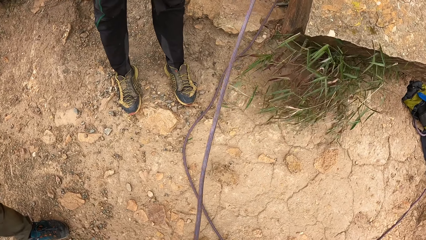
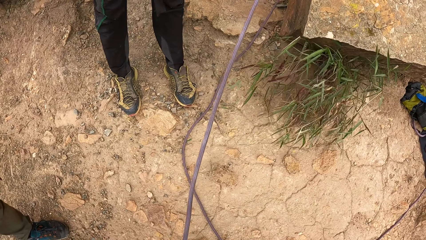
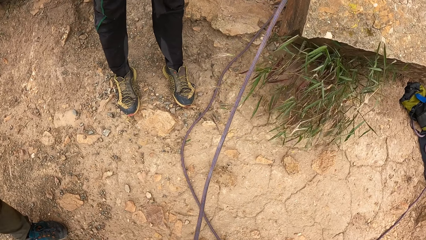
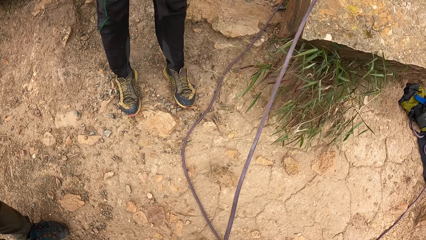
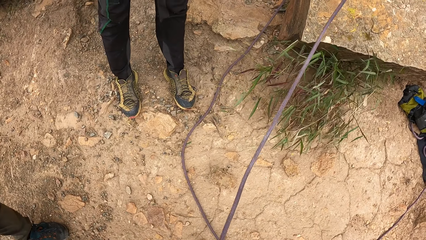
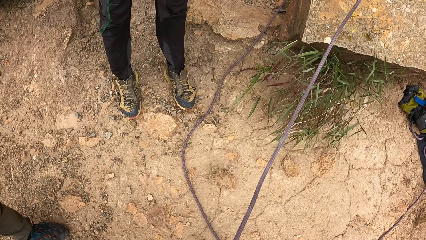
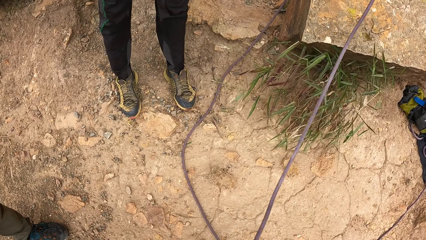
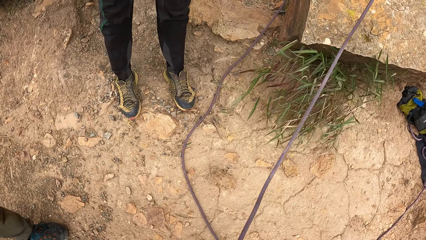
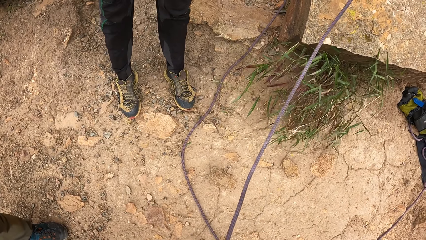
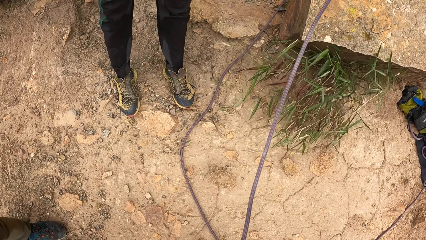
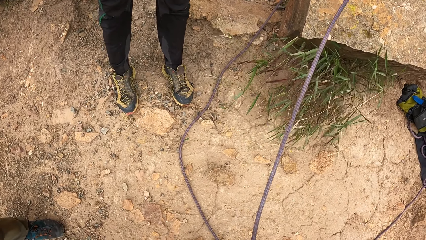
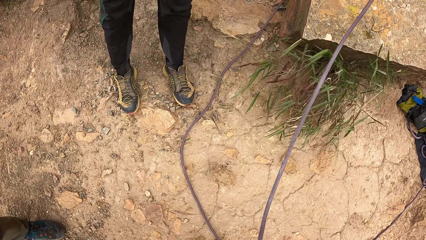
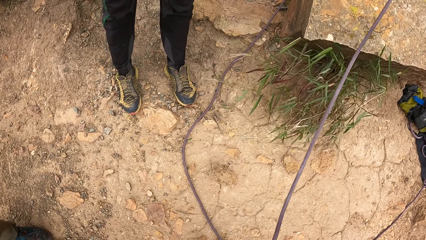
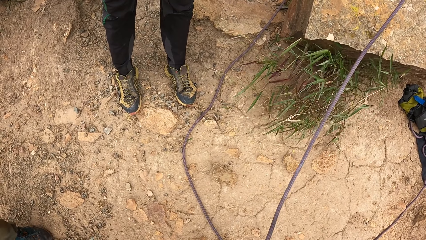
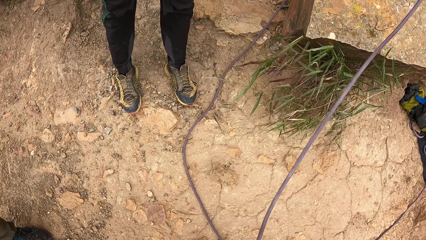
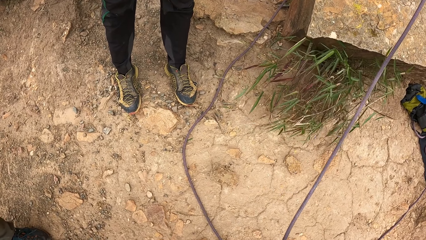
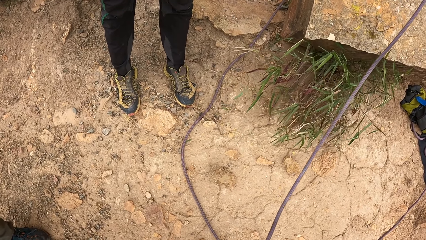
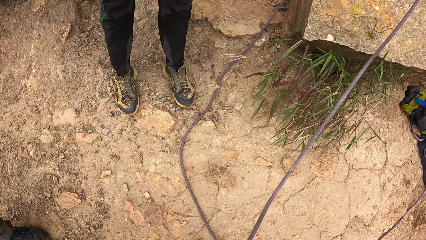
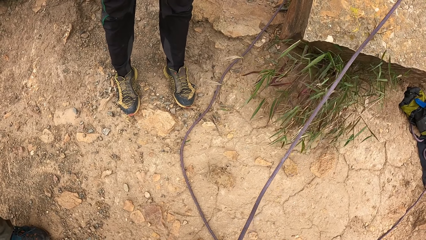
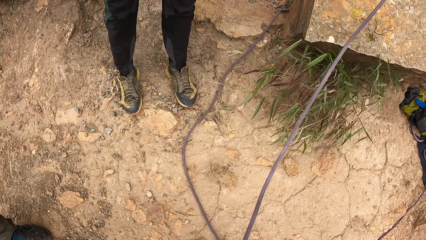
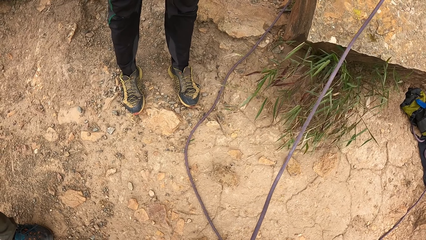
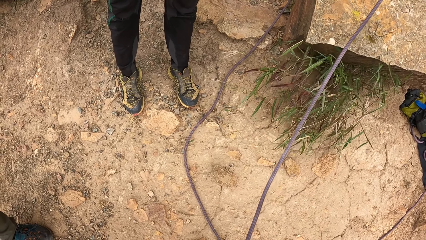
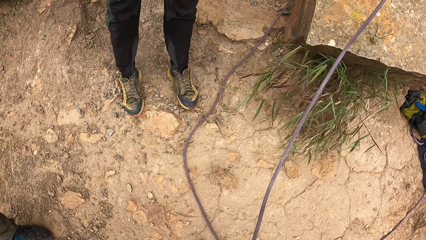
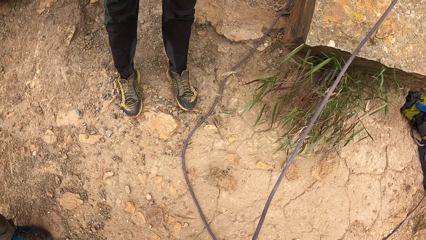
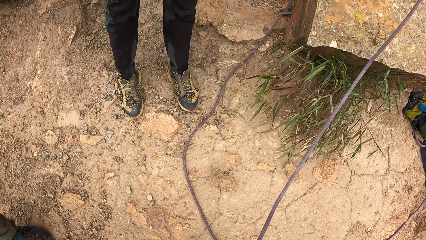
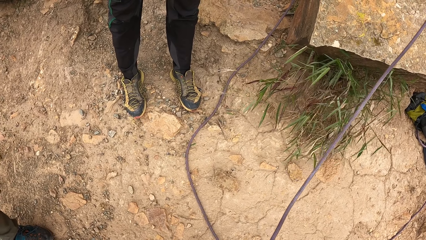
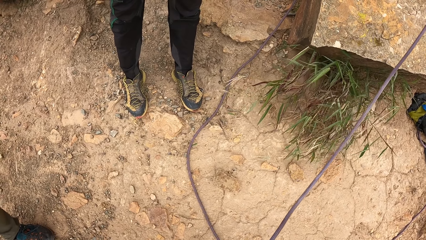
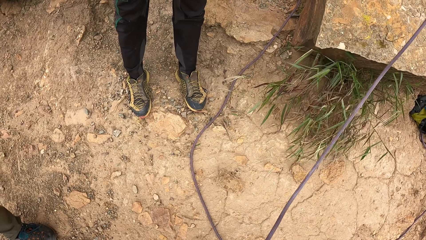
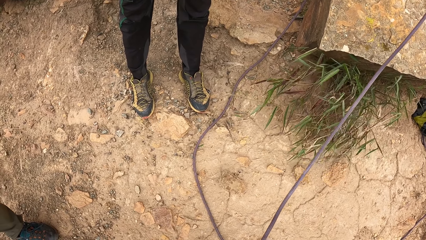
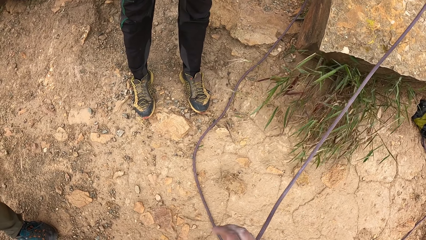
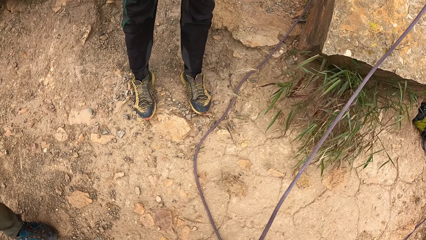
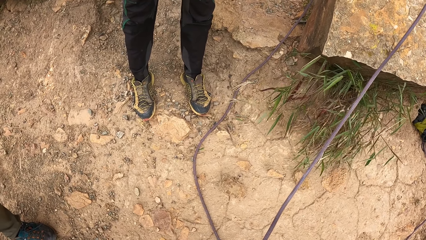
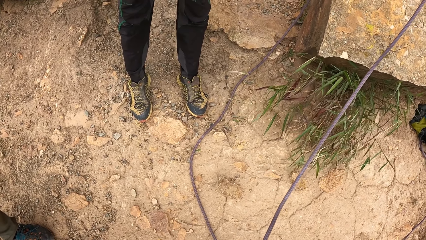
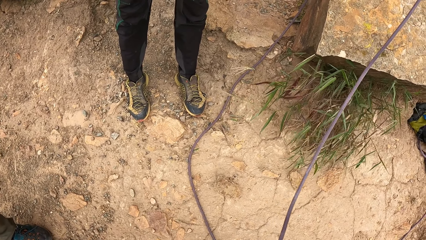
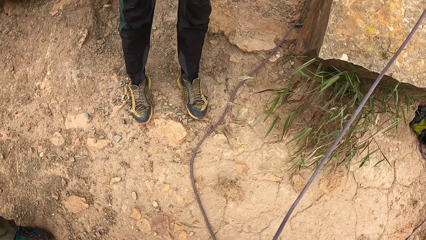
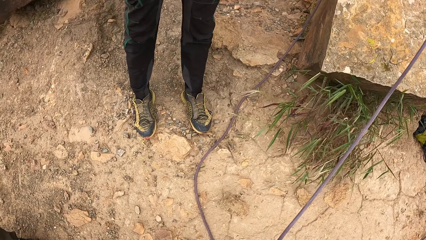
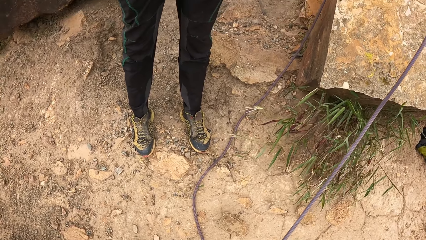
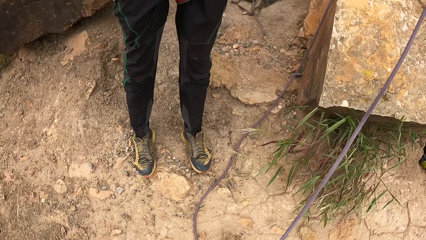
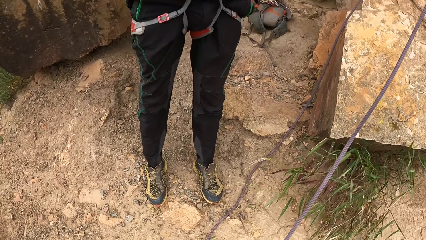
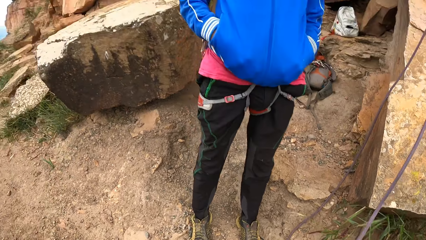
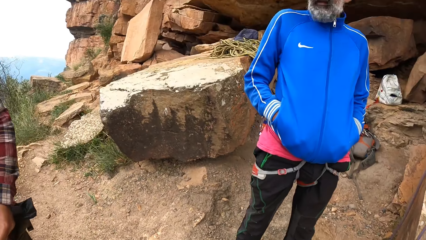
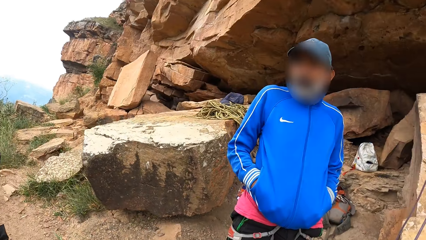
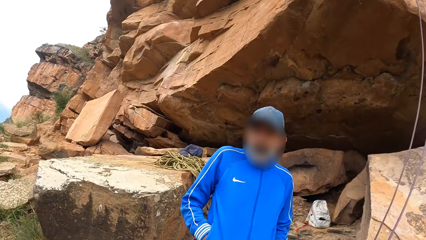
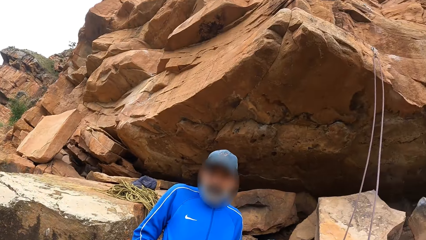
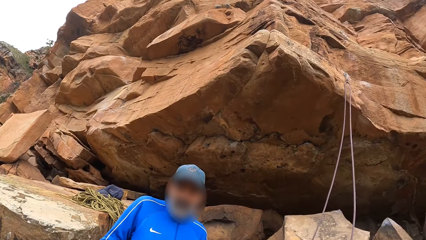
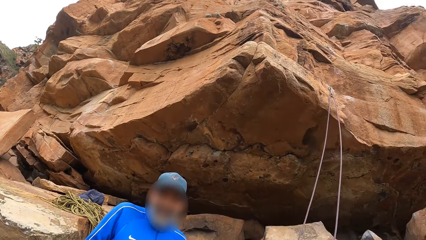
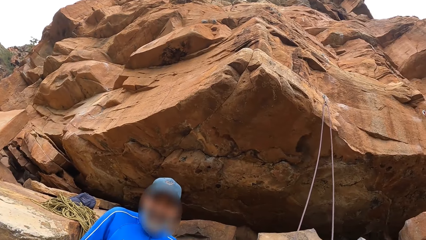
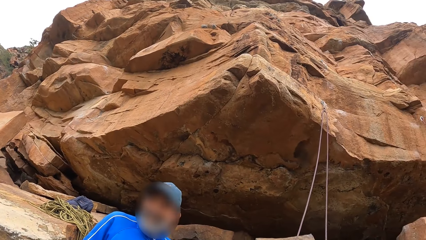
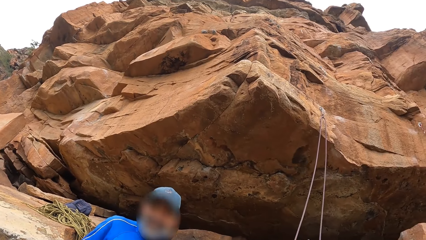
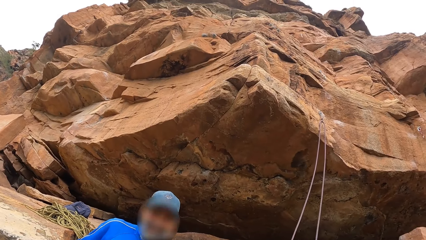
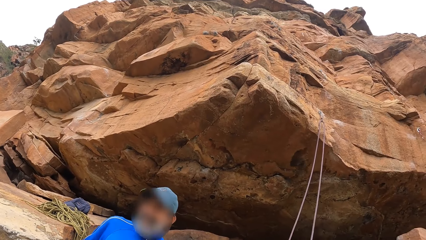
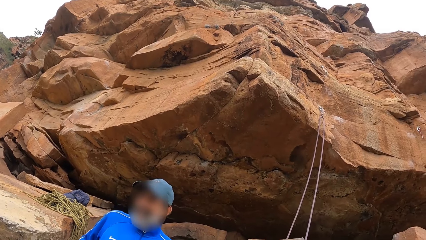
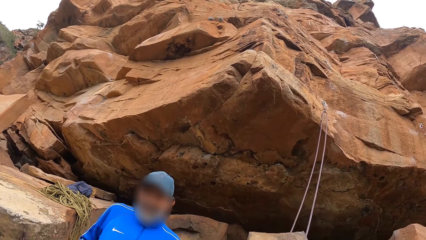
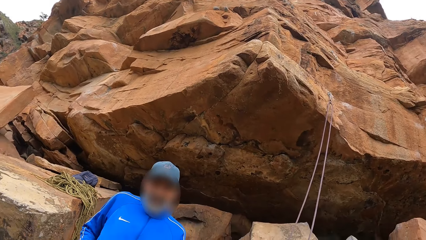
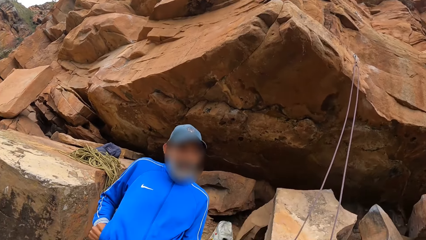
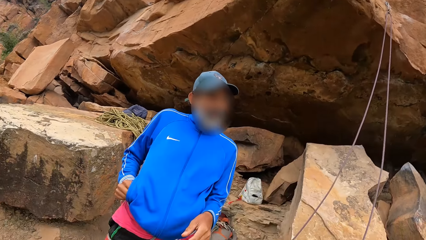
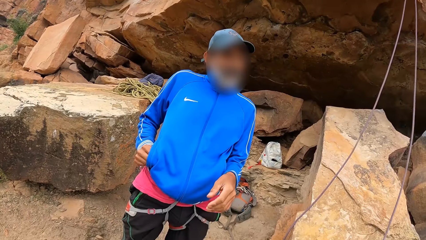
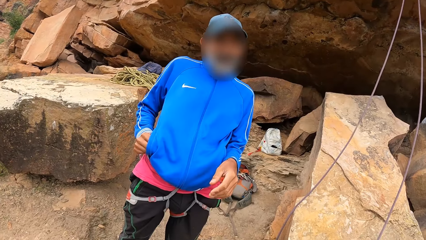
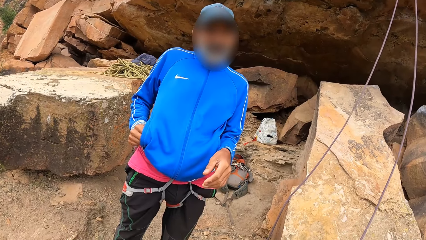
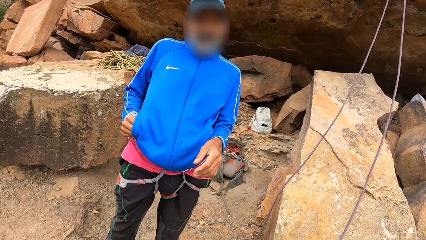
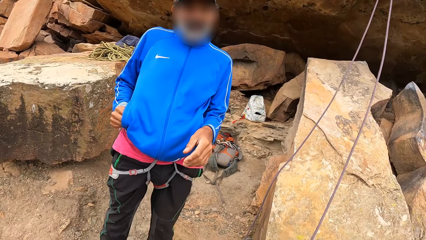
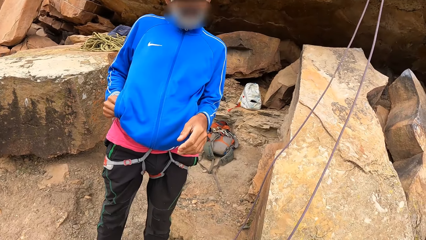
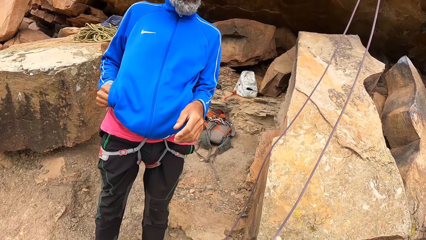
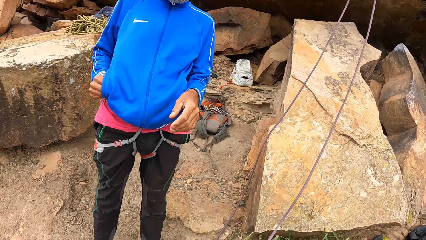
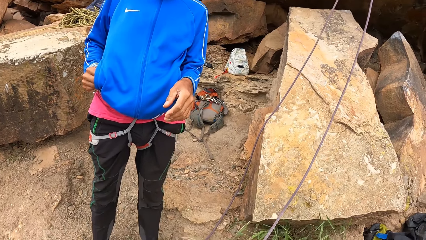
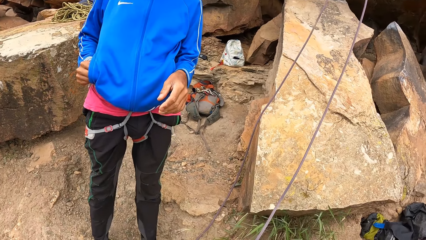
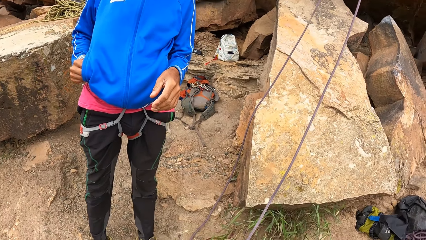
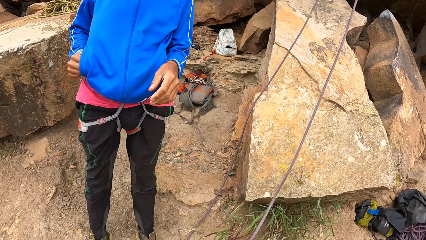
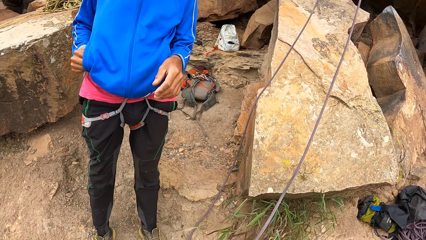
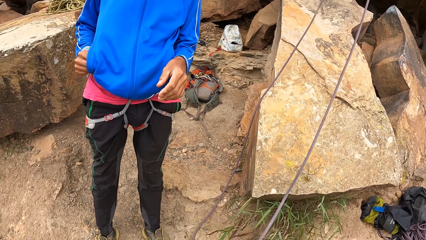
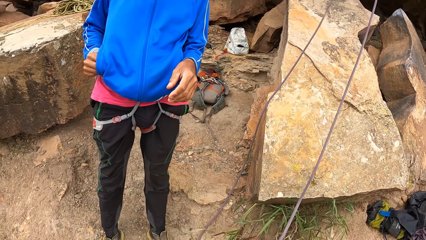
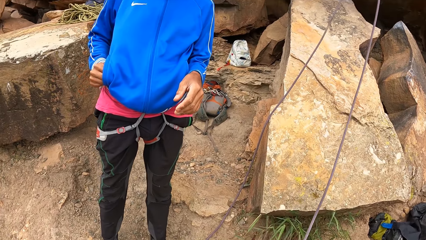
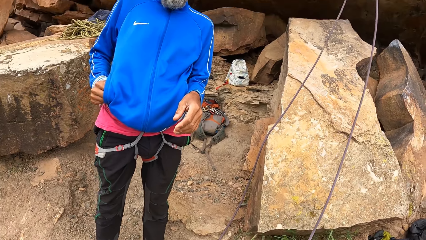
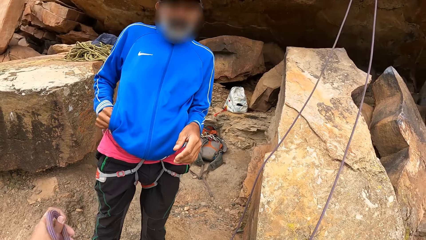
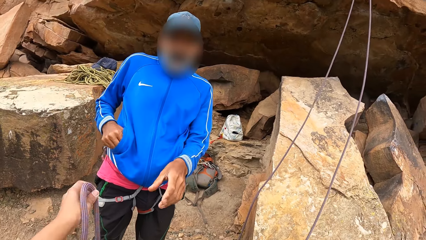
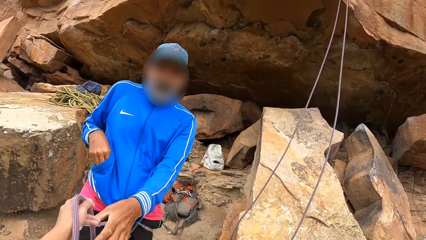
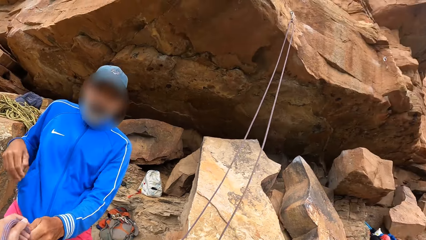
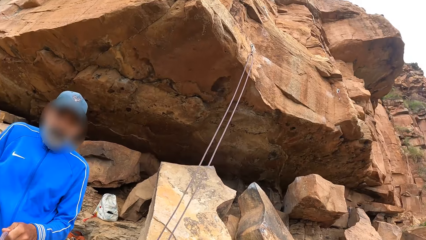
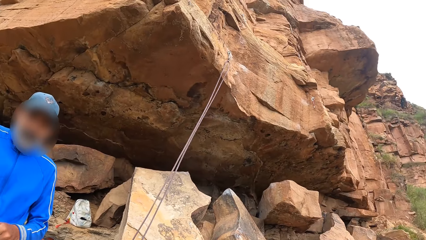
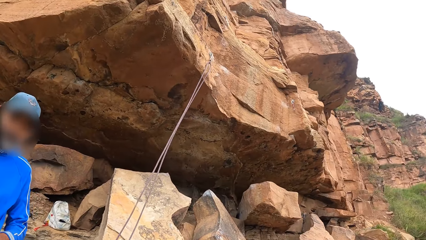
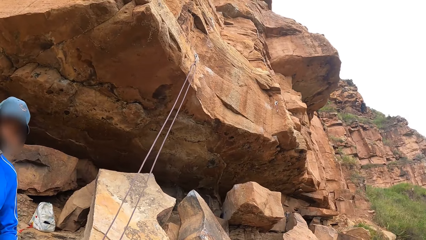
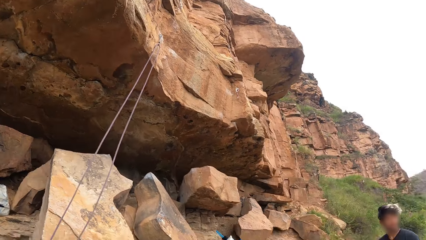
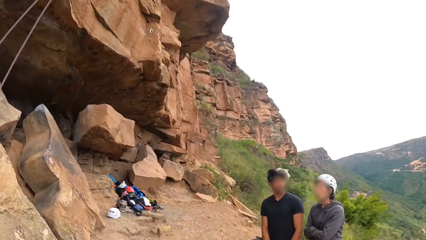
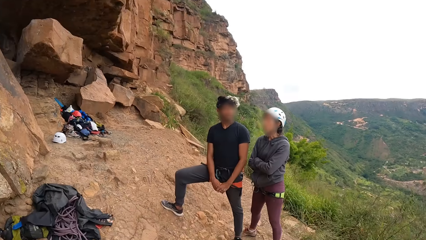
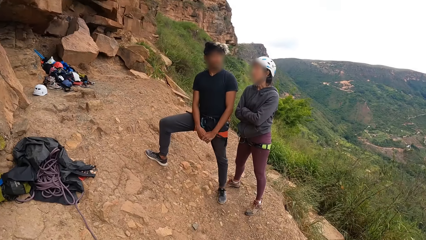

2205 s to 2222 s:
The camera wearer looks up. They stare at a man. They look around and pass the rope to the man.
